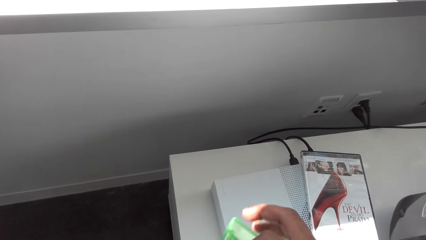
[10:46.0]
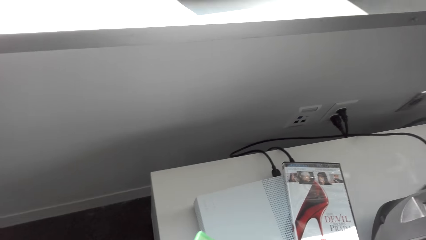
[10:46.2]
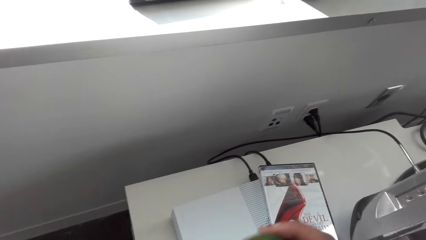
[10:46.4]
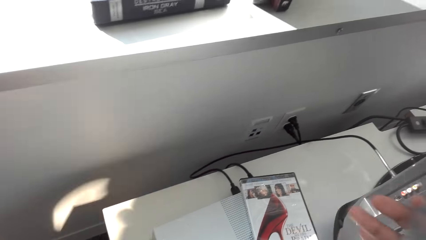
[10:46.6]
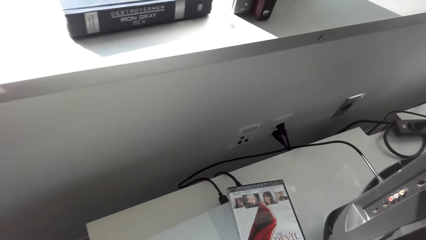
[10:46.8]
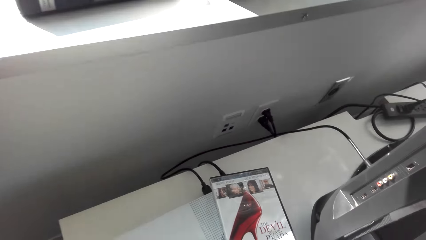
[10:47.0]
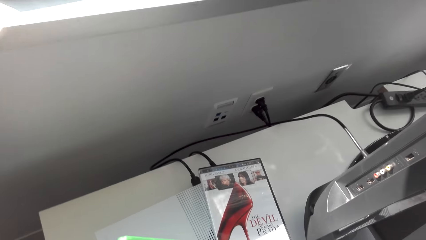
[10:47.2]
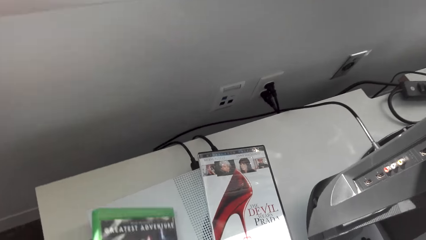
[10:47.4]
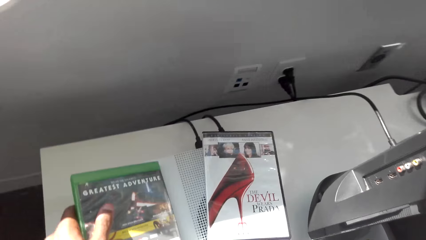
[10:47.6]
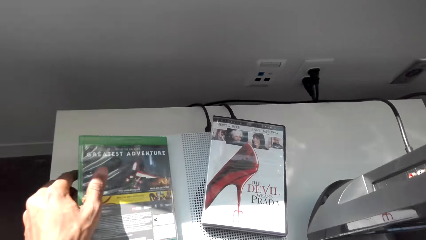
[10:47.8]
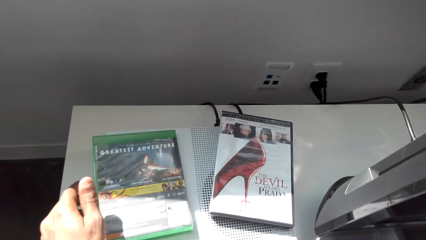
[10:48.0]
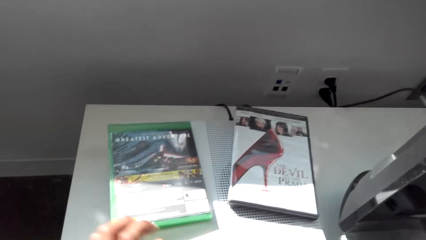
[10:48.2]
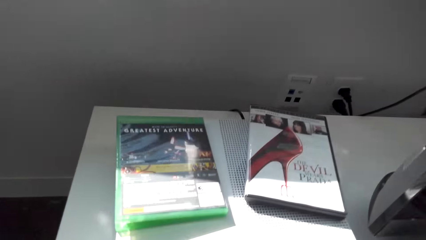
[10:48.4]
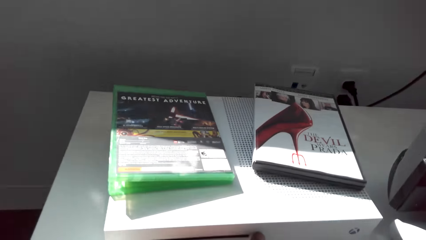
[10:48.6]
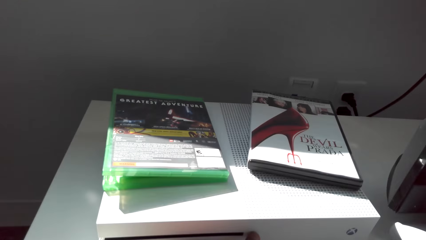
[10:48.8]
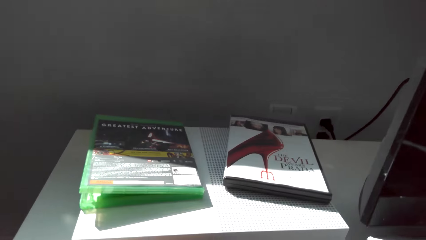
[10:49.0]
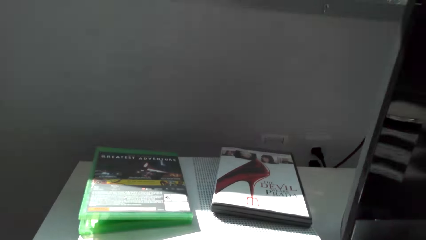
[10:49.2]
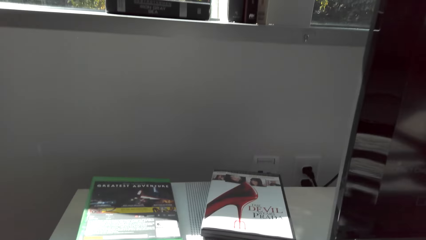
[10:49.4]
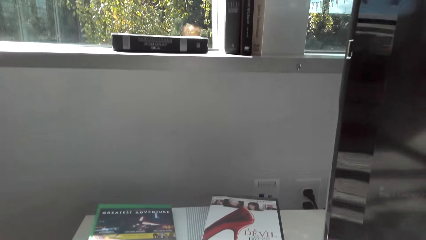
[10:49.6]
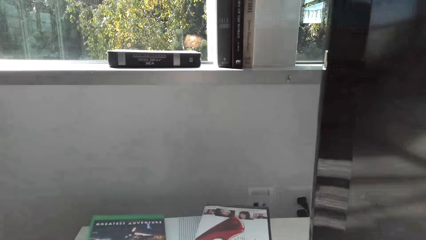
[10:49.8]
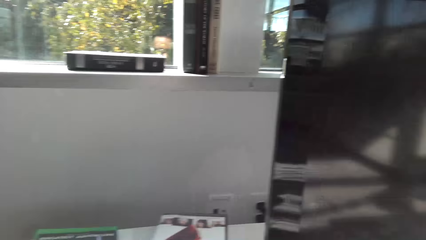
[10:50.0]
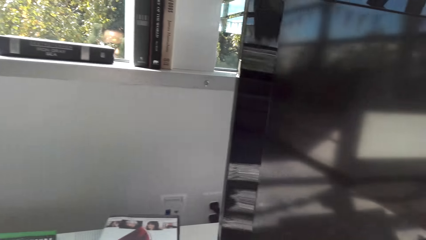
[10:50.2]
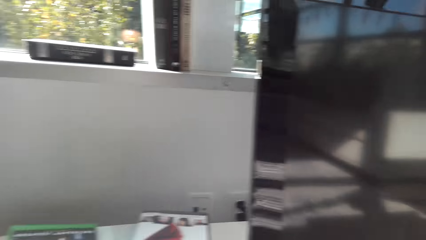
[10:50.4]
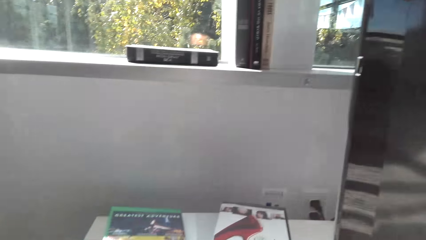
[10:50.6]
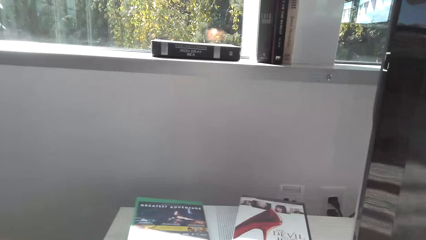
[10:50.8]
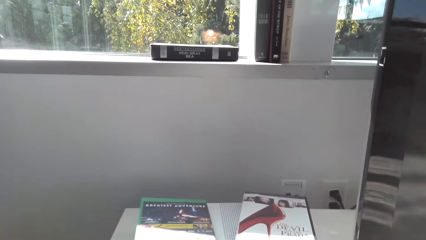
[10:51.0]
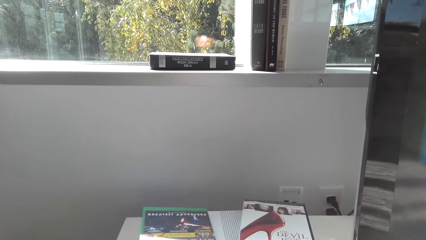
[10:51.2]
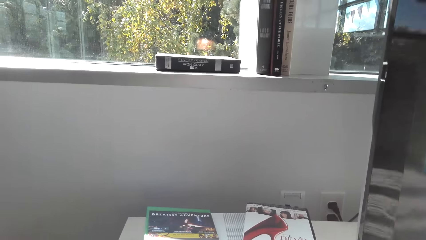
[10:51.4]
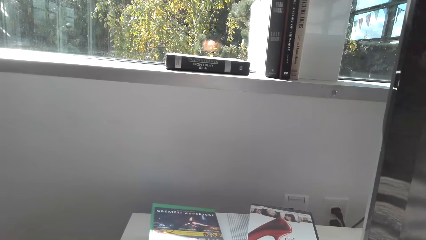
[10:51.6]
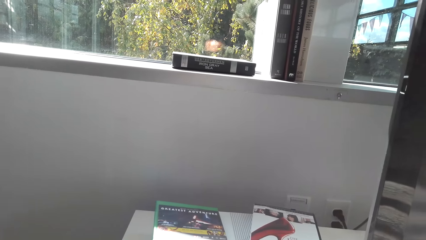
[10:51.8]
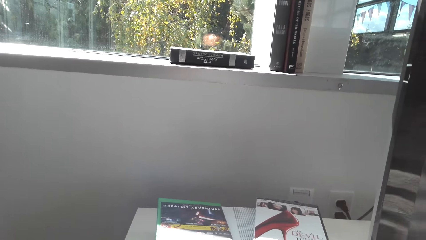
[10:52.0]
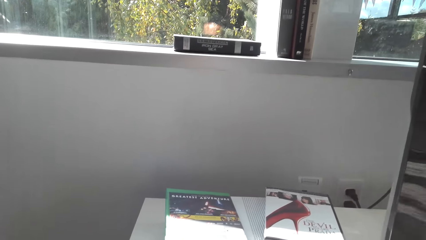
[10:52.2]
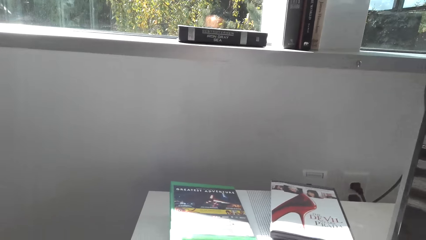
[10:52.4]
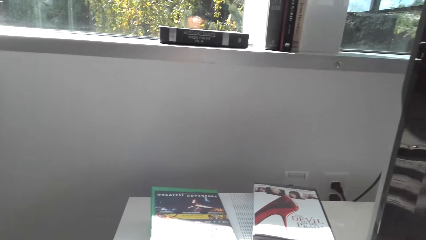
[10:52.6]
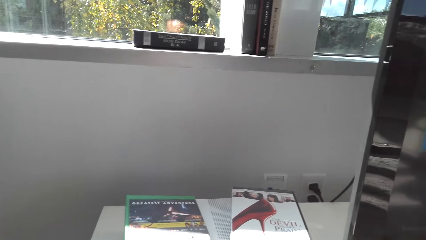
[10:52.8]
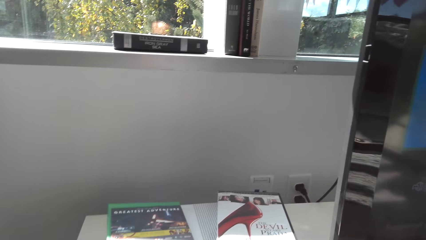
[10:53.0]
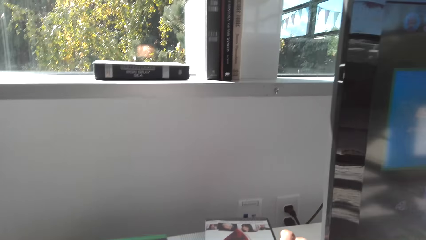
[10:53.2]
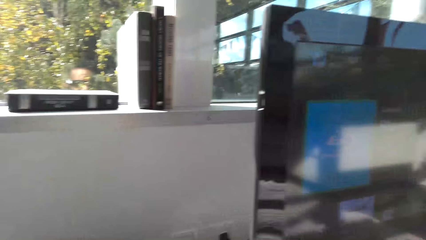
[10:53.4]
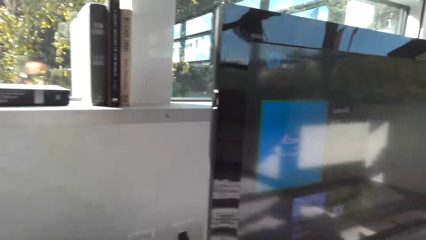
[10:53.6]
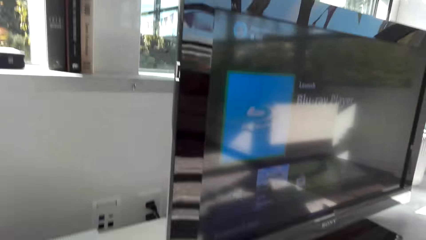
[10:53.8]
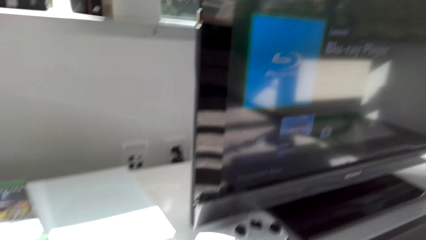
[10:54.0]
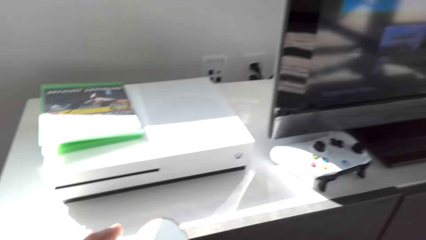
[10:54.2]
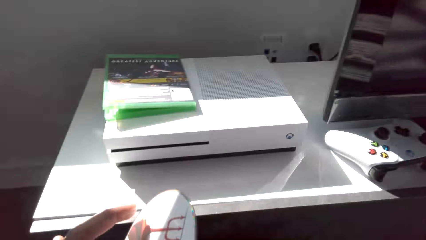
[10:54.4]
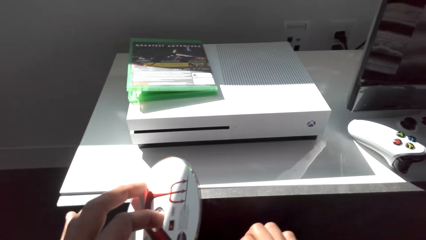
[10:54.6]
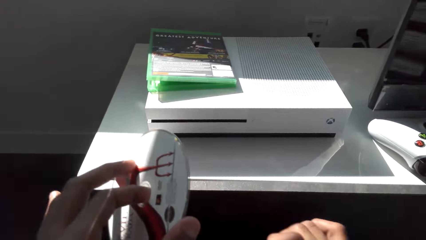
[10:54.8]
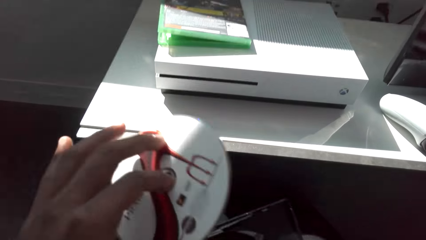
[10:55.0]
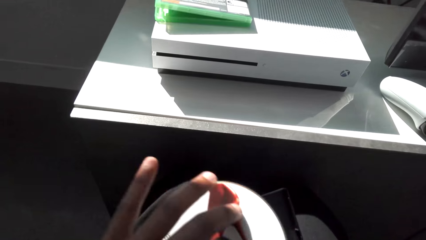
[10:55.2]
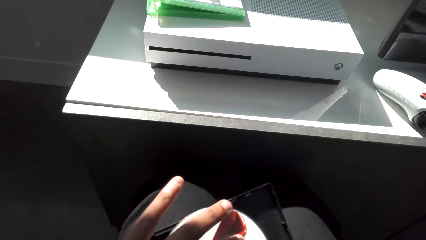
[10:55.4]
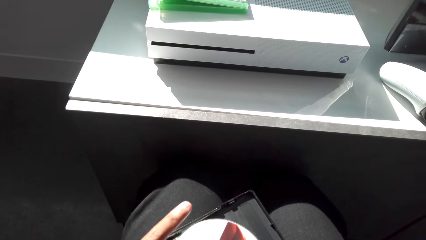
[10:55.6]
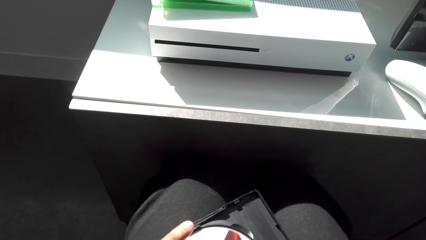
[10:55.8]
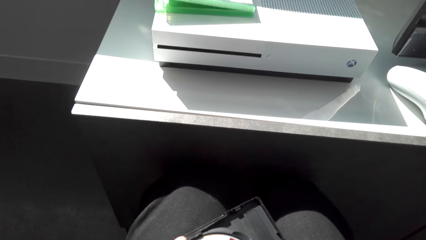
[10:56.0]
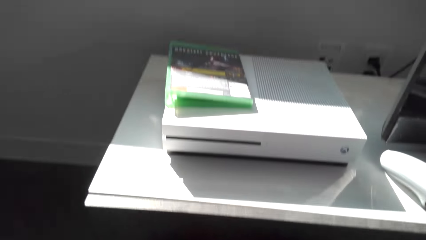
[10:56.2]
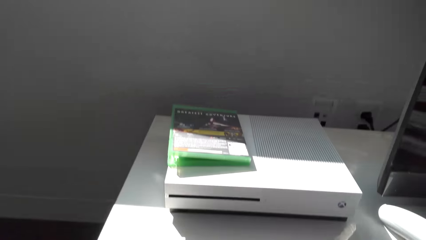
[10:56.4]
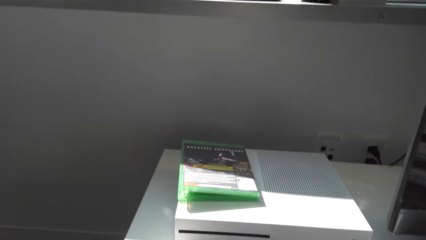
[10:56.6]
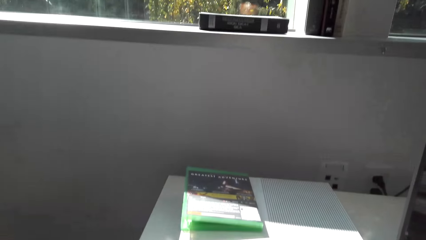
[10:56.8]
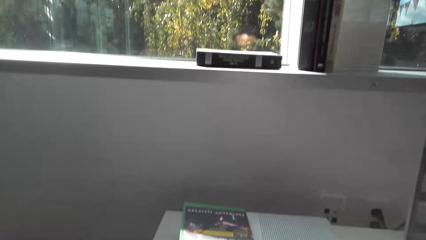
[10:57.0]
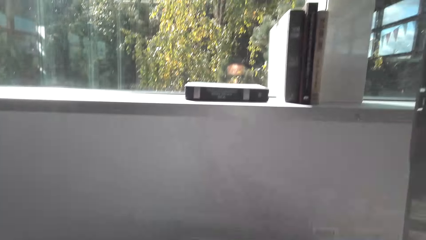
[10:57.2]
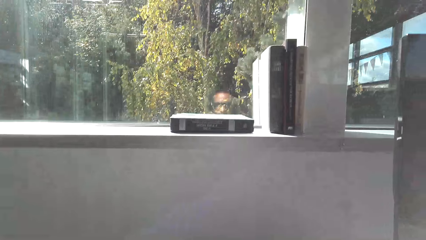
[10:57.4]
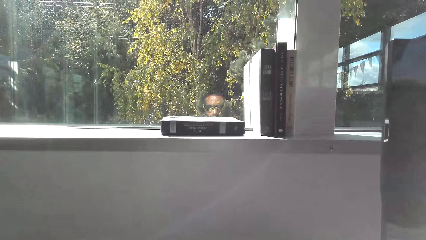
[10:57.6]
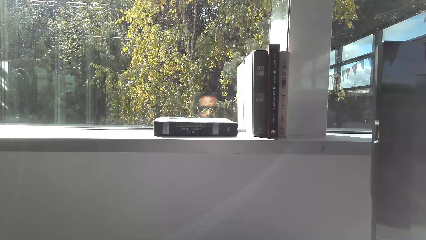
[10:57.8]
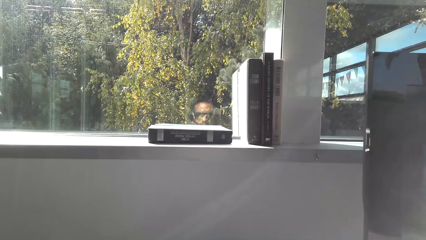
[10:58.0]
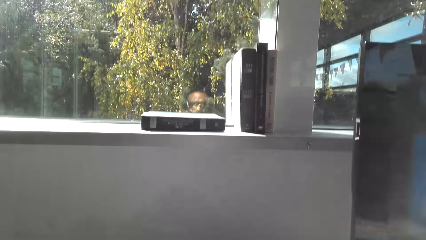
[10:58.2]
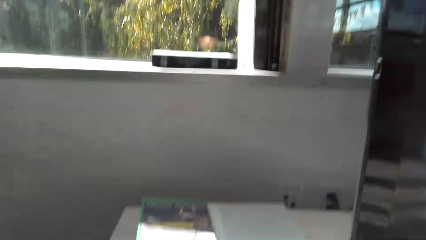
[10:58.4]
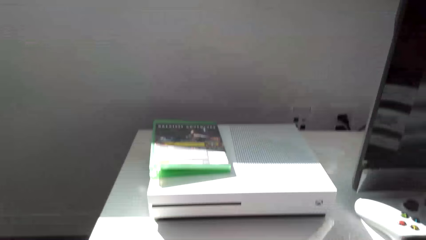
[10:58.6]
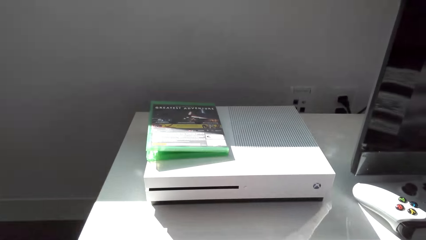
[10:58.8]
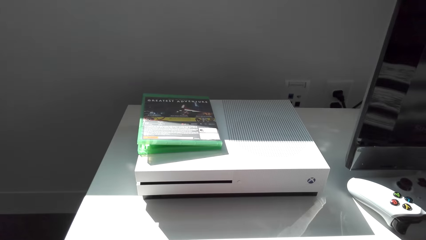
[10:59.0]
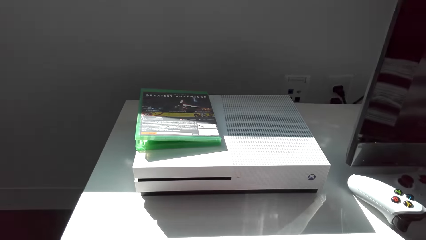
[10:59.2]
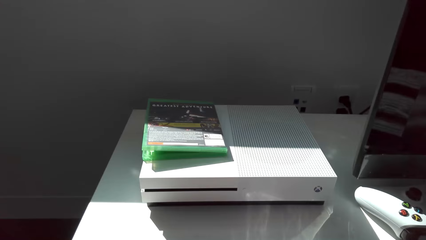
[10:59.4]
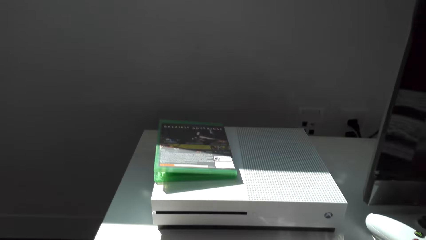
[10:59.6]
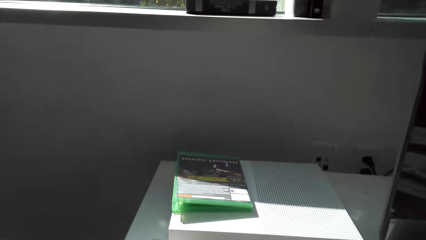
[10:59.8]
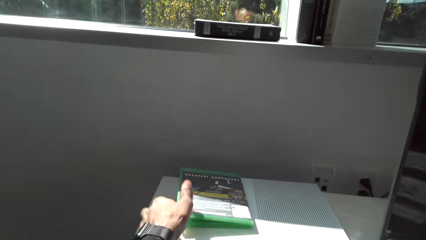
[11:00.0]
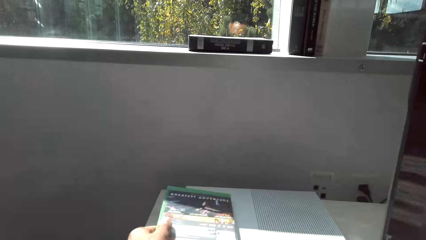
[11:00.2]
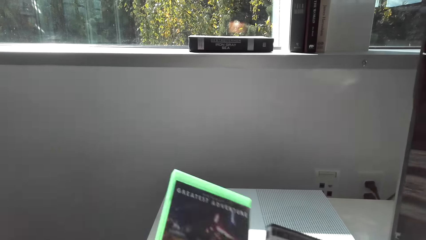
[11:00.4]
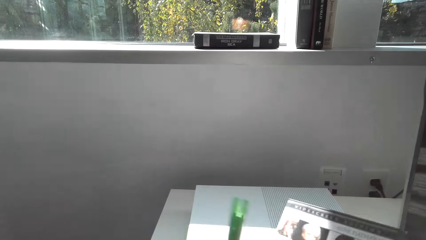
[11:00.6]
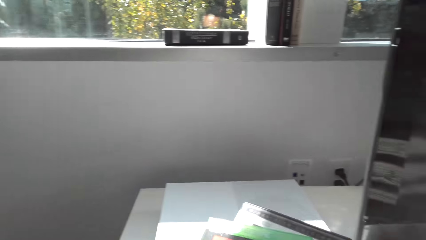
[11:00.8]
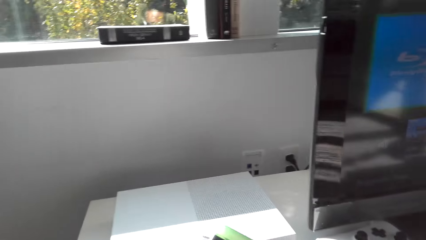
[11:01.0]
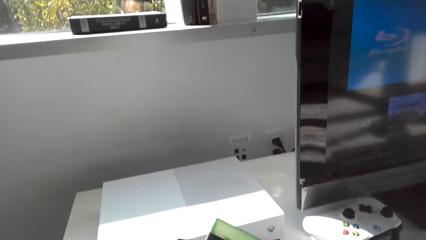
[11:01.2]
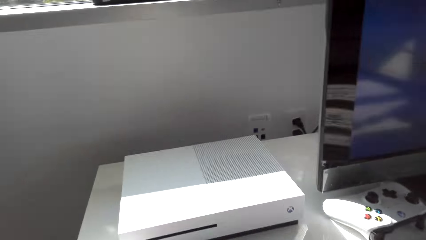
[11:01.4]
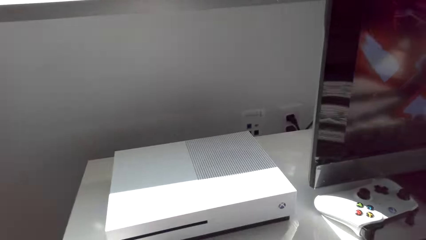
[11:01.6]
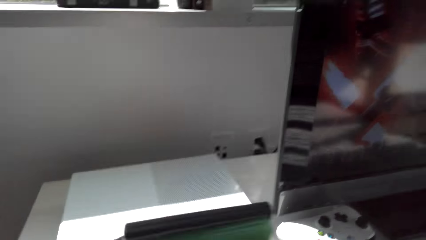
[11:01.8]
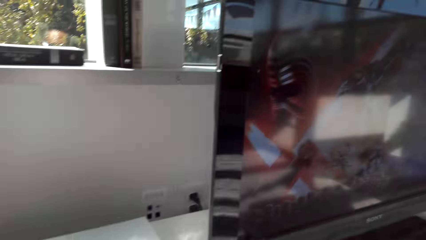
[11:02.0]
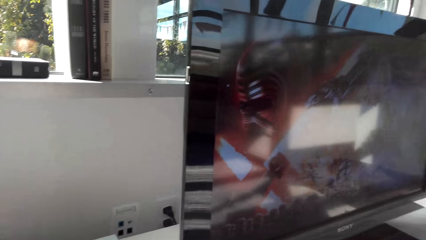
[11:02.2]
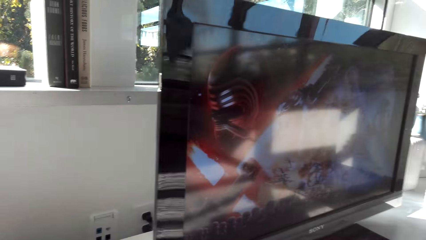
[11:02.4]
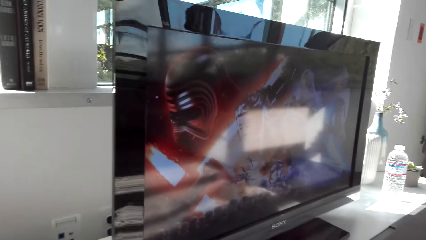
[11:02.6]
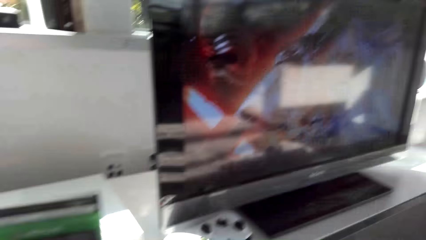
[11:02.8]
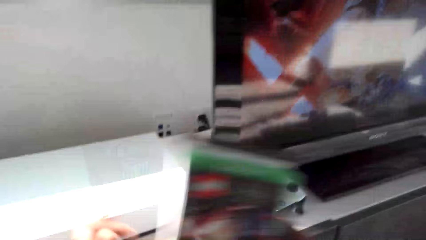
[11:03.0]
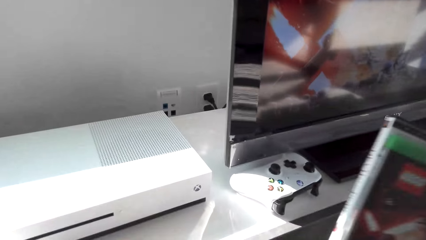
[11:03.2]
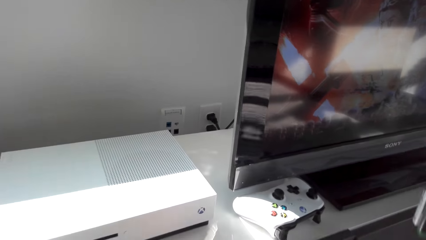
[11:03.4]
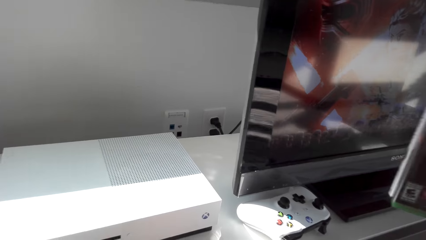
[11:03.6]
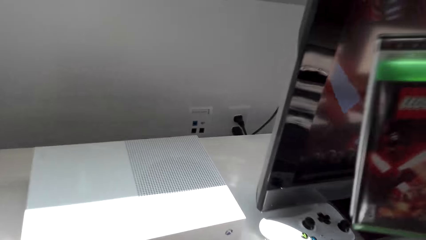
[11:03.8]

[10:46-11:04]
The camera wearer picks up the CD. They put the CD package on the table. They look around. They hold the disc. They pack the CD. They look around. They pick up the disc case. They move the CD packages.
